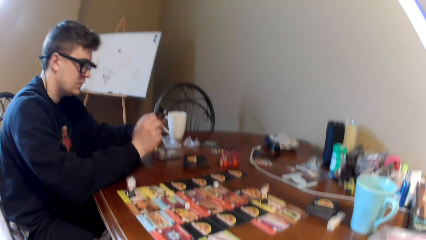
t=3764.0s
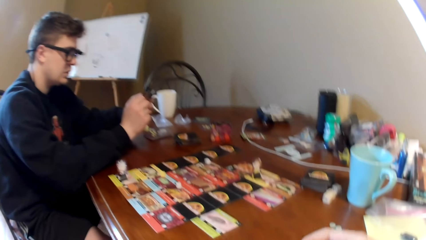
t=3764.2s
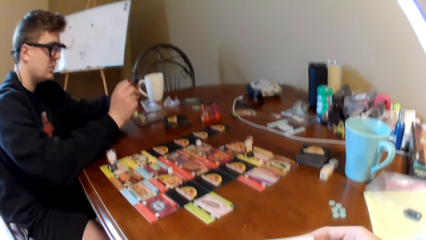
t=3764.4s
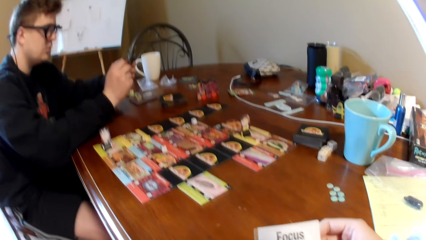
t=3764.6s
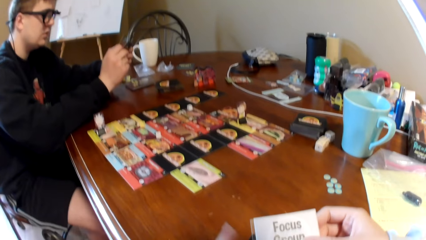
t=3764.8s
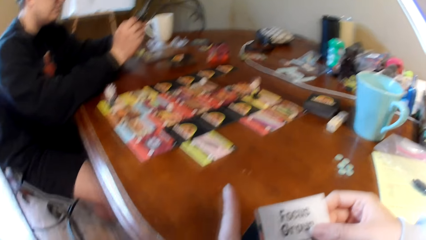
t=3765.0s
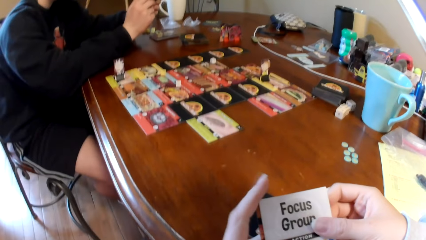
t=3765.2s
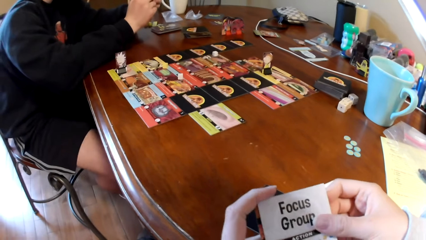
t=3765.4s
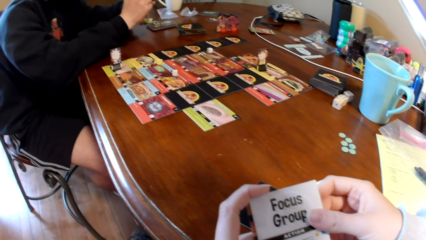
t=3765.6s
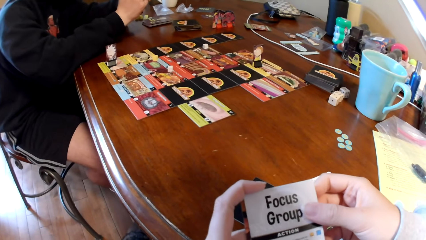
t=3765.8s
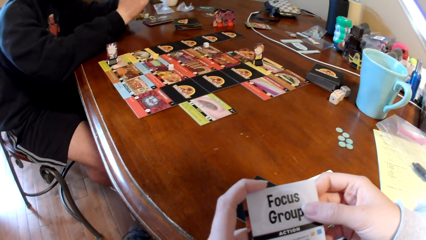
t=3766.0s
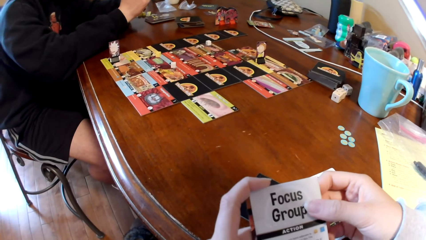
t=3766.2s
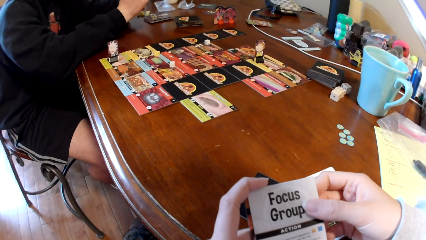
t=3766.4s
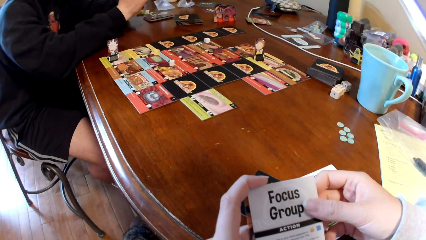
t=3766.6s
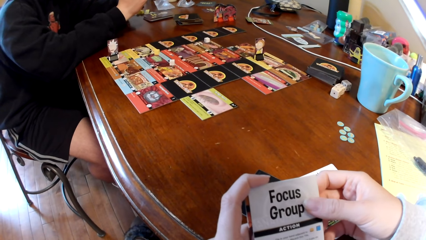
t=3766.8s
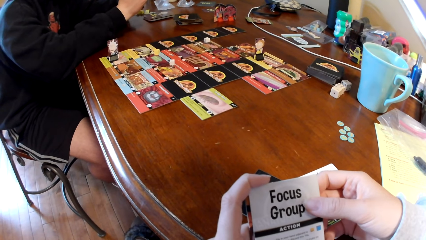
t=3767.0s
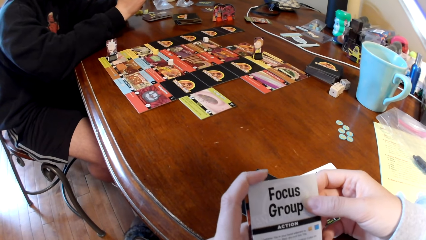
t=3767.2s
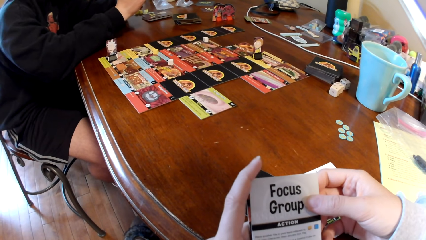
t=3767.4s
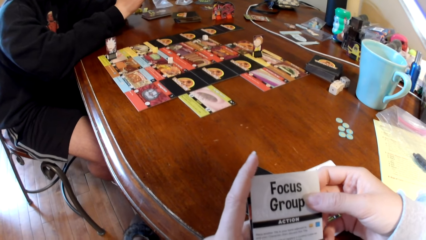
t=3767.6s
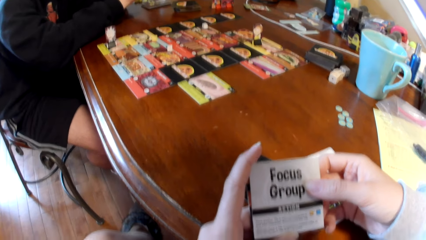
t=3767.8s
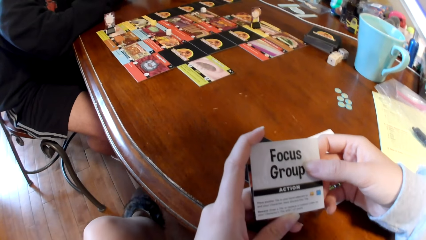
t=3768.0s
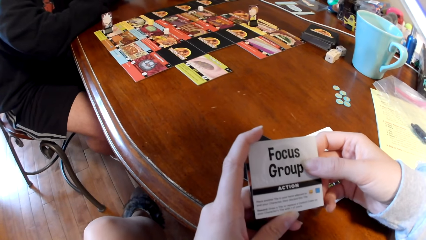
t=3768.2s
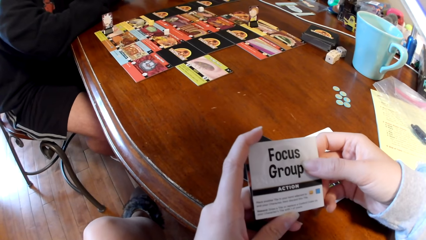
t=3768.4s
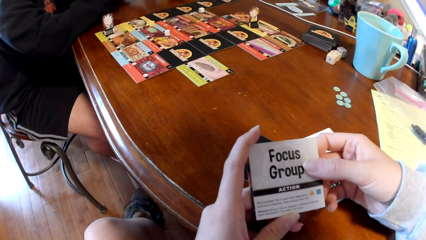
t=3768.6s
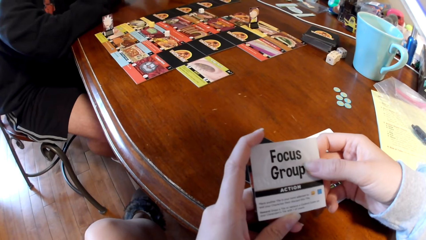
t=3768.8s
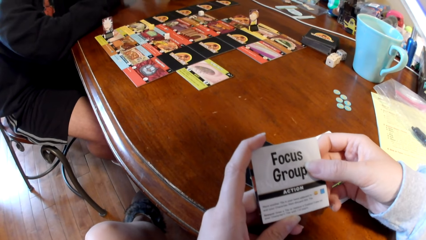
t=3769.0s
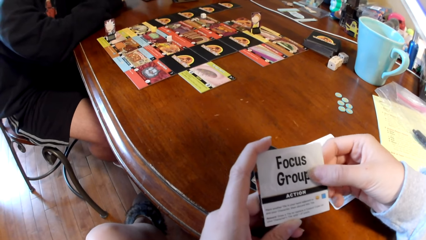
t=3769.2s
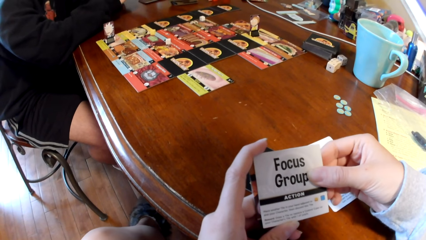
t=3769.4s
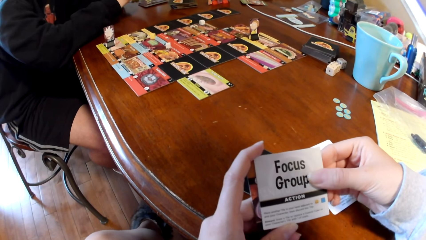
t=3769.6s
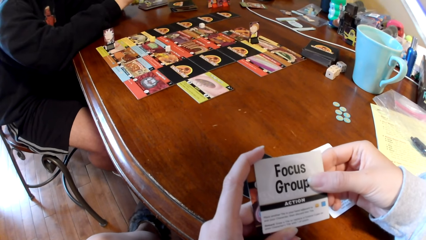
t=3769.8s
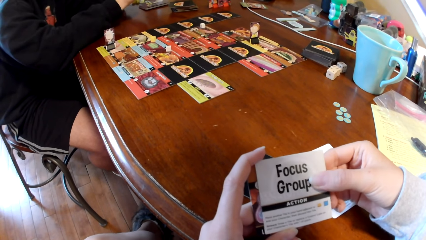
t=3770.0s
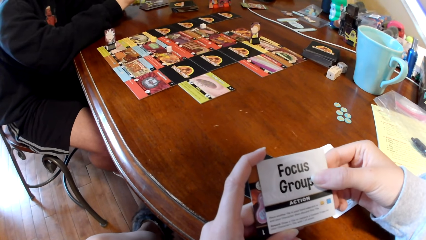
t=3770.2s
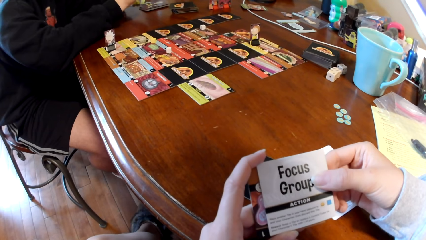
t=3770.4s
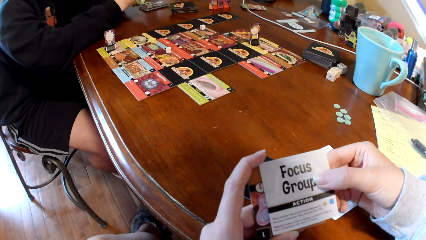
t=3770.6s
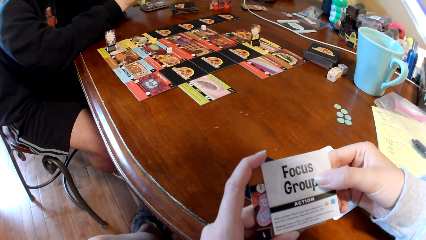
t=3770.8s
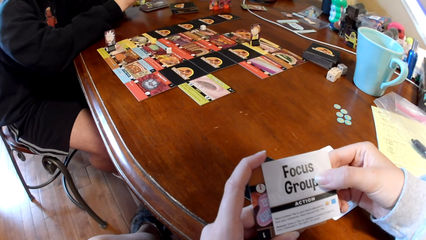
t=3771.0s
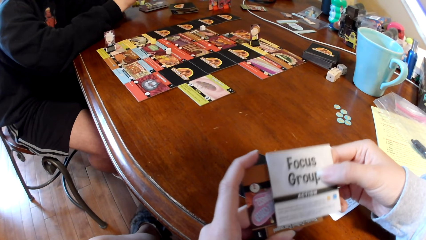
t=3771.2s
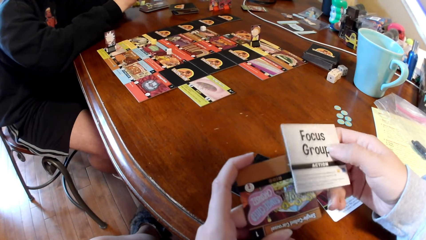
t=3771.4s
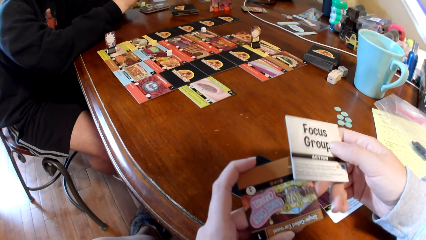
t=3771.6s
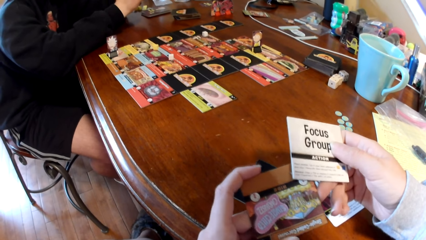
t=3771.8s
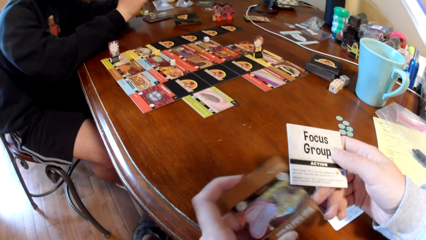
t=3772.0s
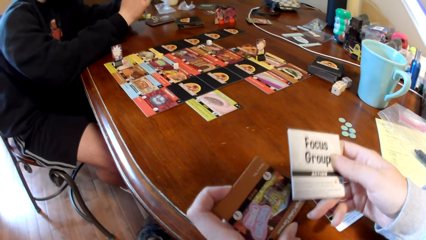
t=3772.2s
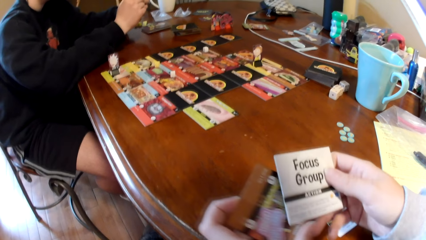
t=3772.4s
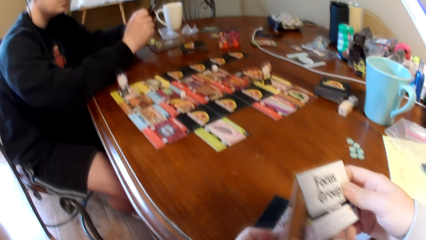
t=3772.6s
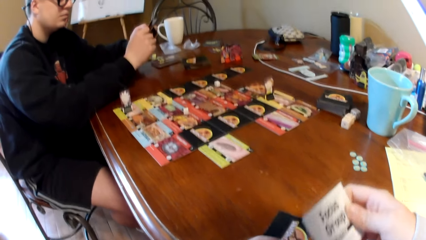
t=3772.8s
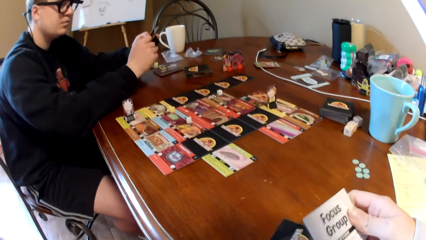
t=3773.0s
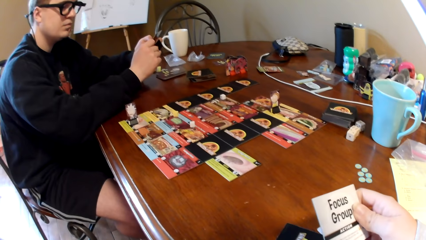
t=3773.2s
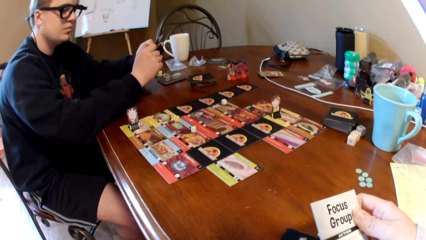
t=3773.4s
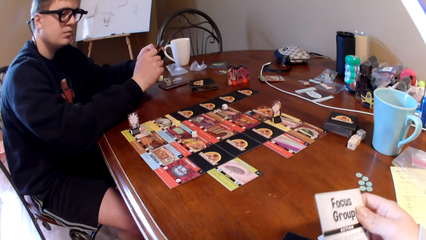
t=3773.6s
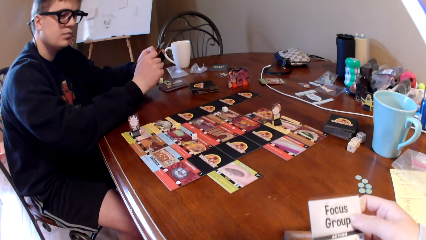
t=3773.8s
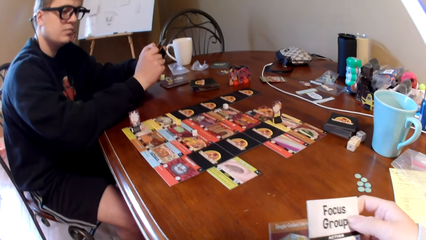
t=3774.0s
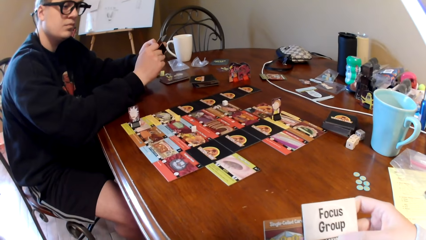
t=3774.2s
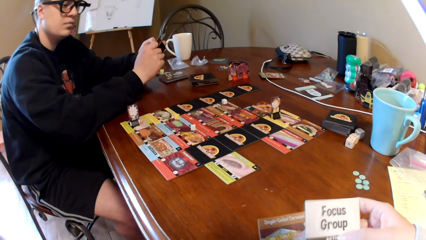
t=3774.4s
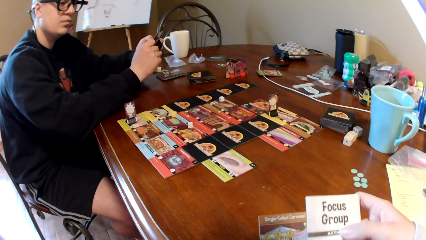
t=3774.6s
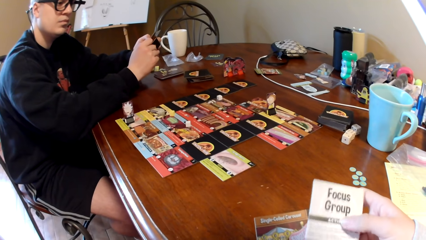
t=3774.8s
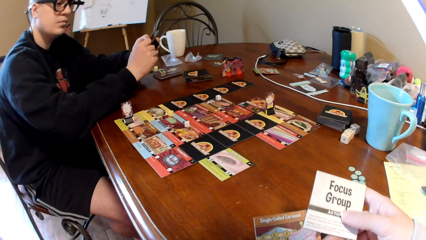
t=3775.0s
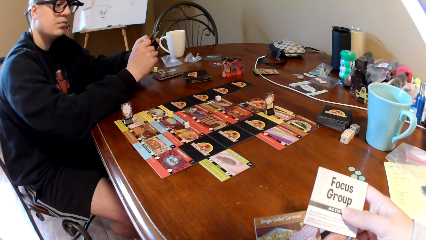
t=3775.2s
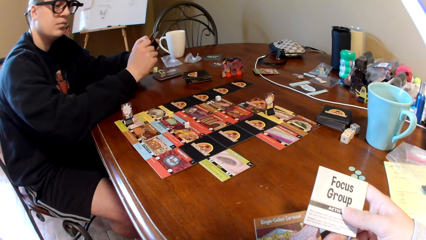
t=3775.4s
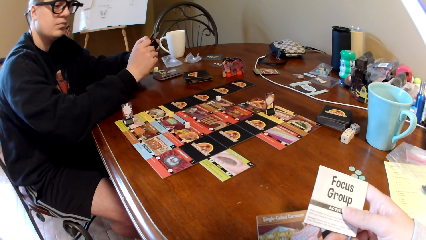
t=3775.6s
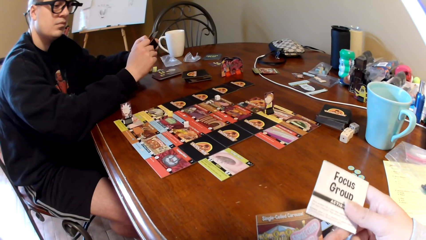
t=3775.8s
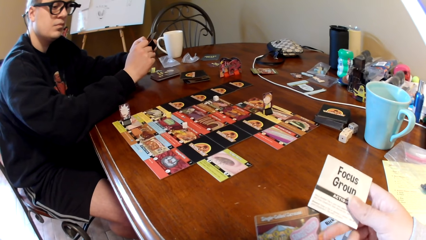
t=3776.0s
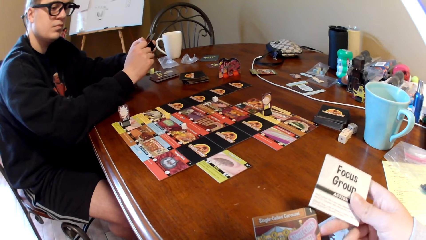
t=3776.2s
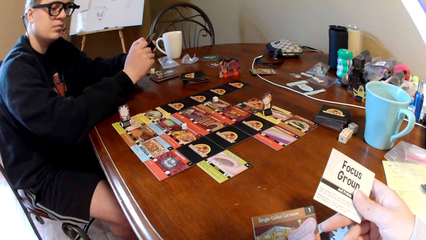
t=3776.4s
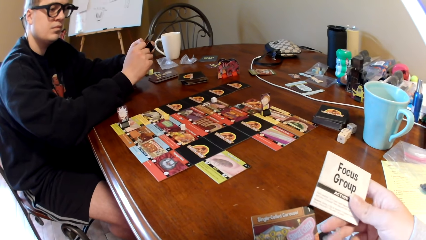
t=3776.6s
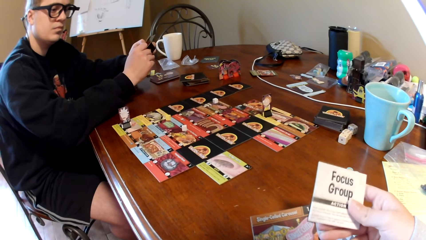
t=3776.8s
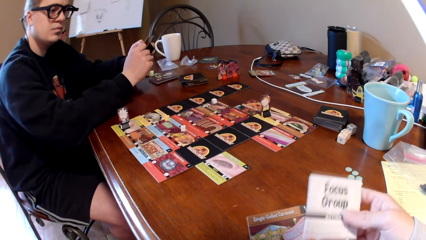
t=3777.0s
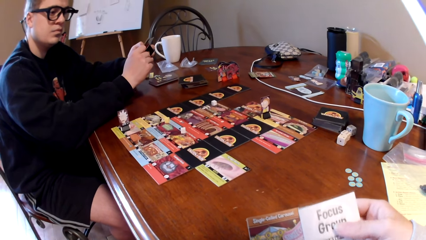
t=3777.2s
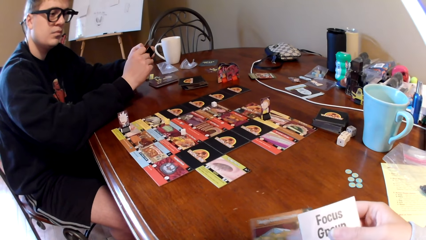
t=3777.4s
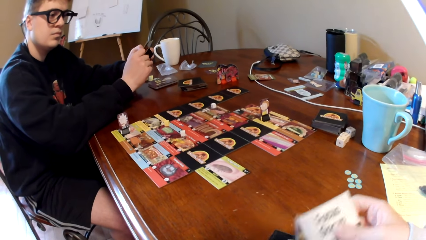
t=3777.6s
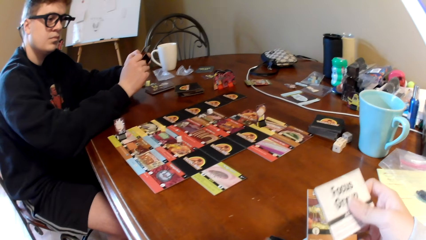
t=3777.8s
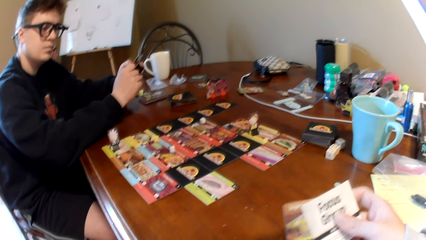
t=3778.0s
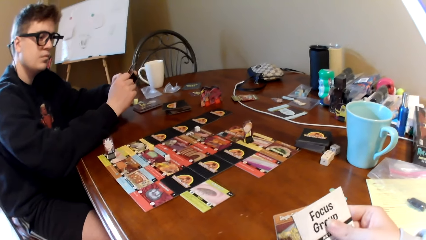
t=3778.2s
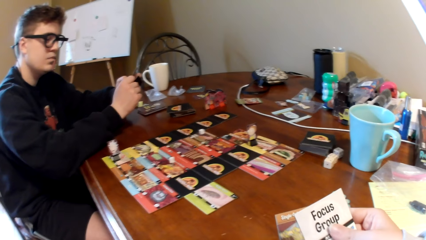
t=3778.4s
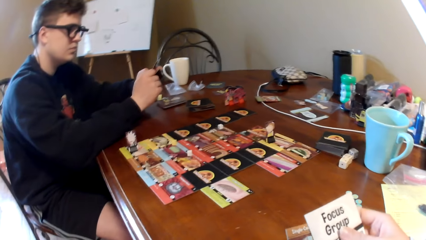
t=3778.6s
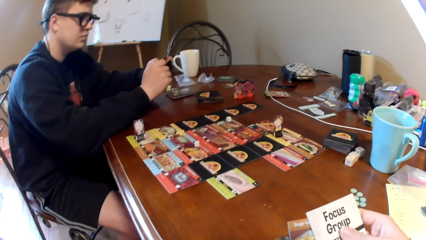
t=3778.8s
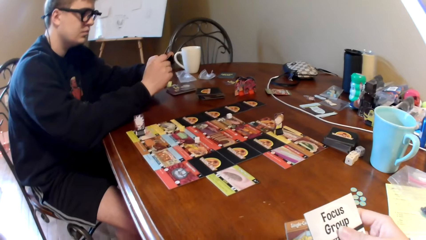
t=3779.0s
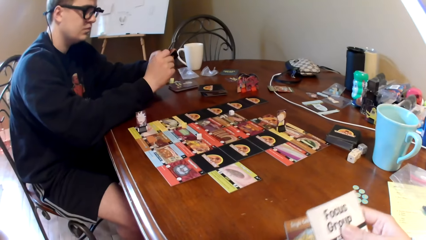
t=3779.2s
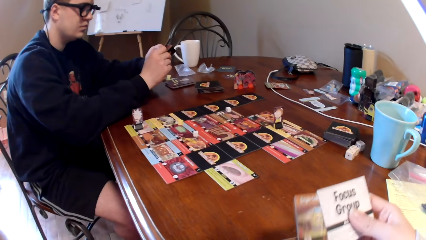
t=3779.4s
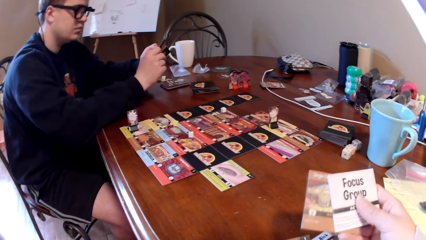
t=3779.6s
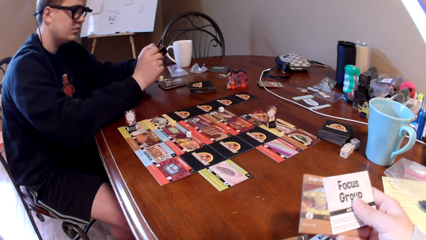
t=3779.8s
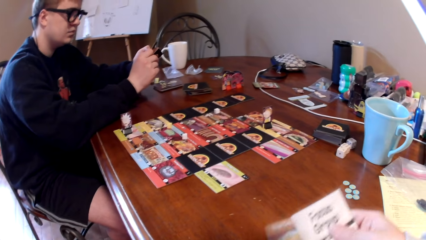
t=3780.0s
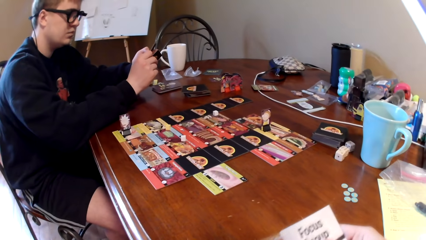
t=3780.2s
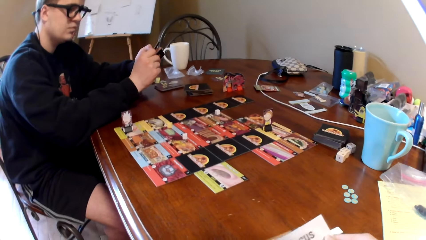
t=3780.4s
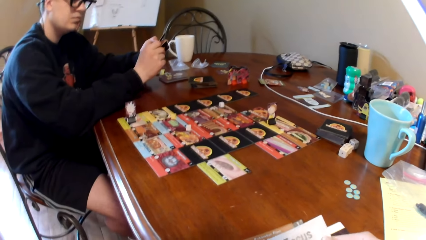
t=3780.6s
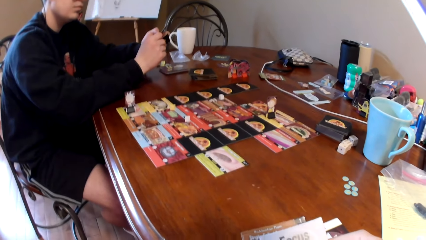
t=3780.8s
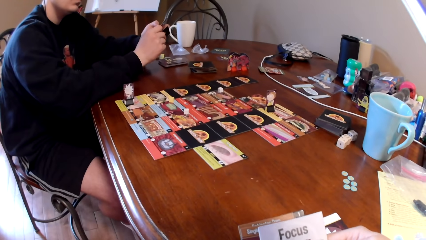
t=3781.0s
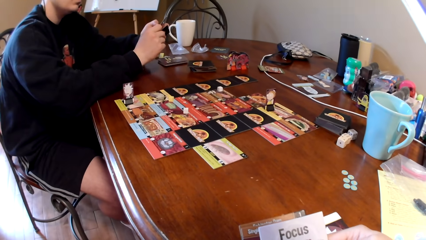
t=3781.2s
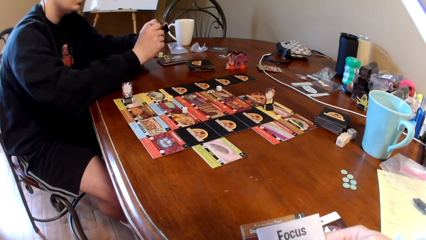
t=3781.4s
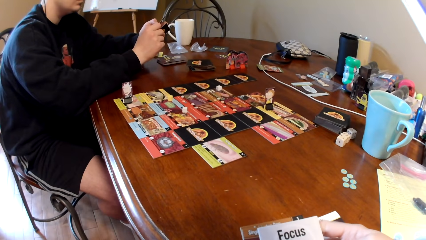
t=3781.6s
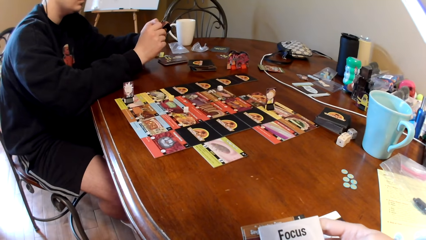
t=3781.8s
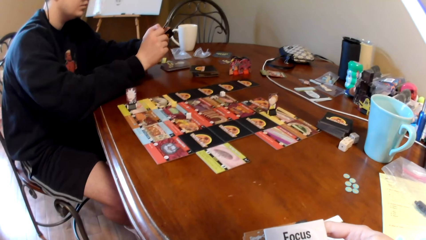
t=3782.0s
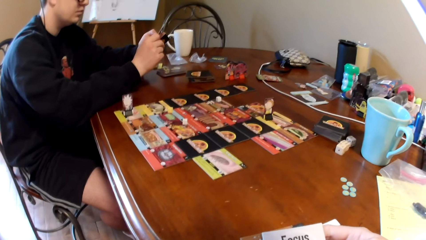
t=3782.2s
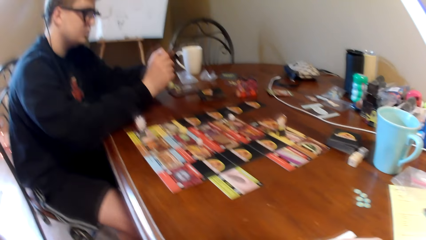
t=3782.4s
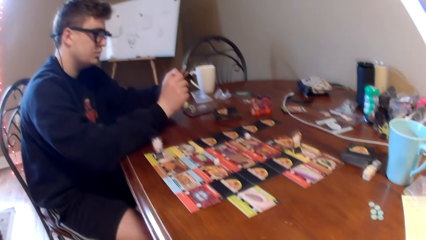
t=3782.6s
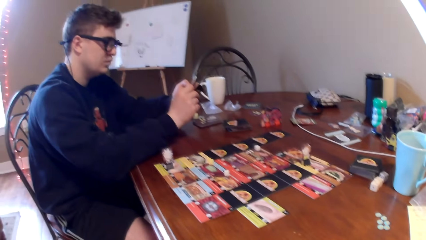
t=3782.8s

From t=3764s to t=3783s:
The camera wearer looks at the card in the hand. They move the cards on the hands. They look at the cards. They move the cards on the hands.
